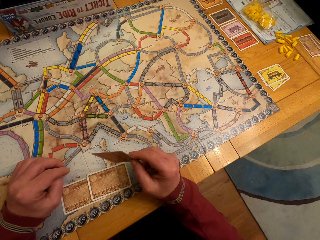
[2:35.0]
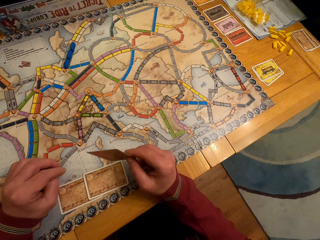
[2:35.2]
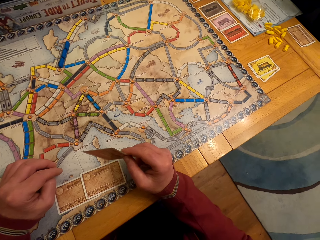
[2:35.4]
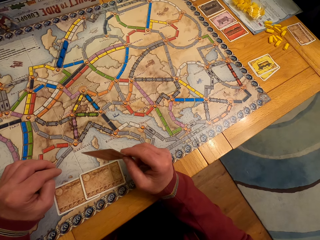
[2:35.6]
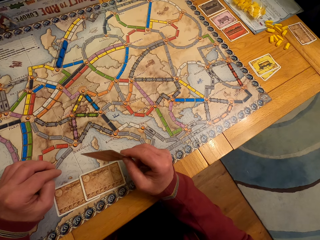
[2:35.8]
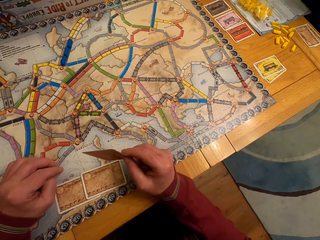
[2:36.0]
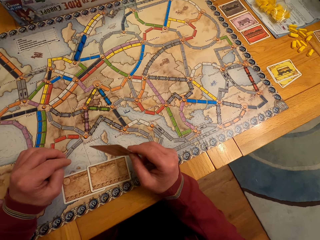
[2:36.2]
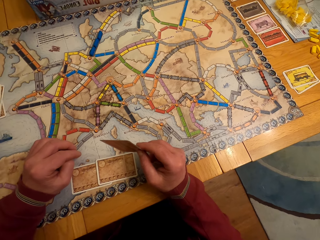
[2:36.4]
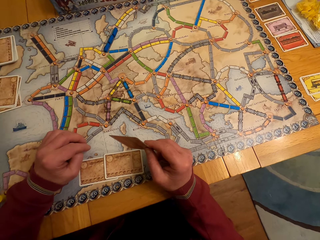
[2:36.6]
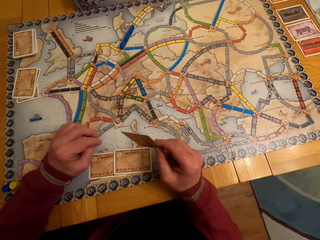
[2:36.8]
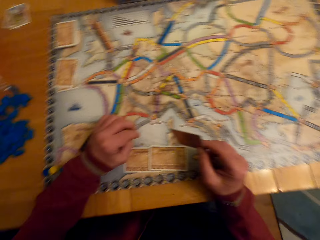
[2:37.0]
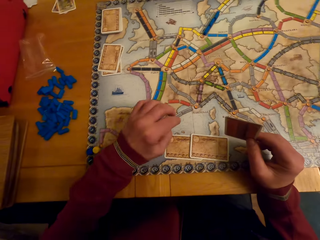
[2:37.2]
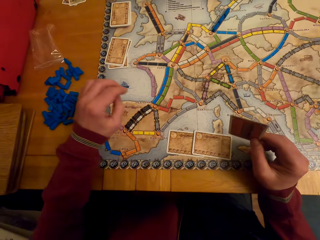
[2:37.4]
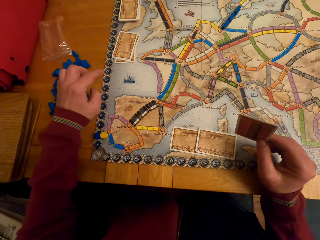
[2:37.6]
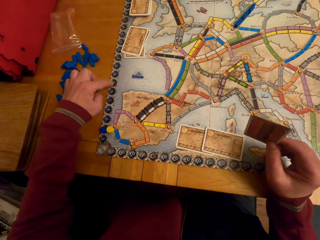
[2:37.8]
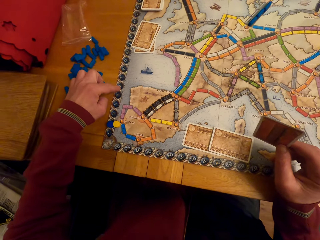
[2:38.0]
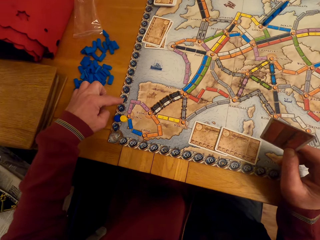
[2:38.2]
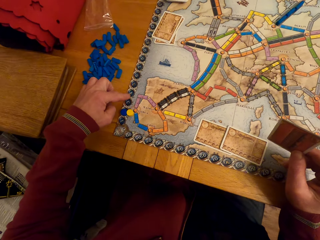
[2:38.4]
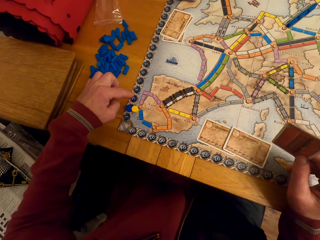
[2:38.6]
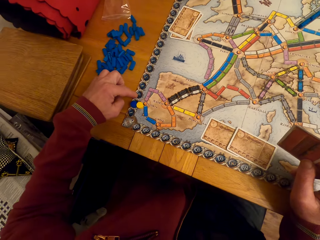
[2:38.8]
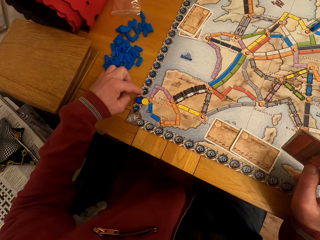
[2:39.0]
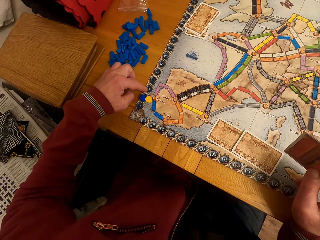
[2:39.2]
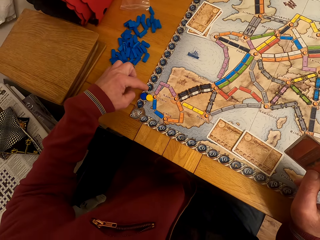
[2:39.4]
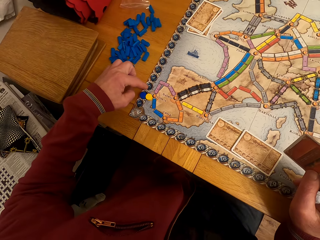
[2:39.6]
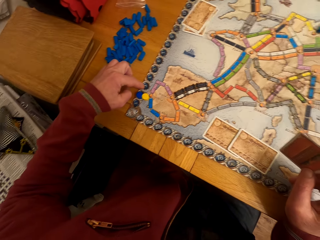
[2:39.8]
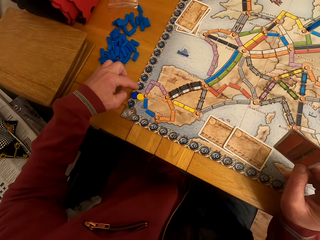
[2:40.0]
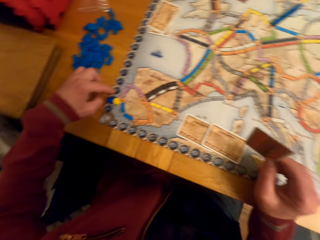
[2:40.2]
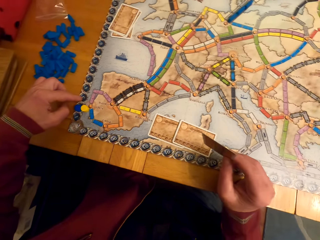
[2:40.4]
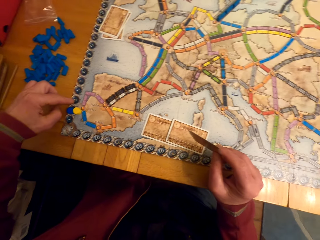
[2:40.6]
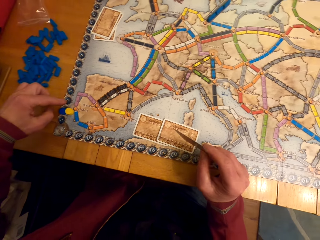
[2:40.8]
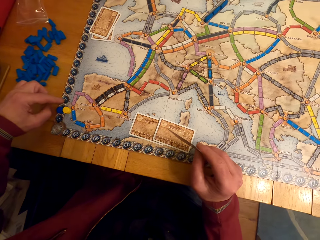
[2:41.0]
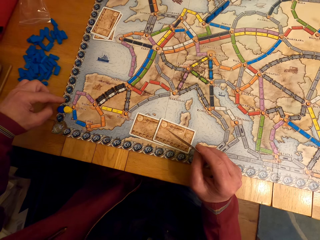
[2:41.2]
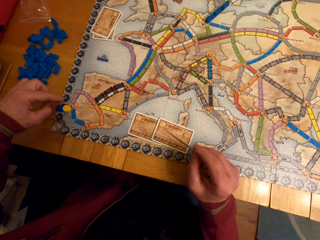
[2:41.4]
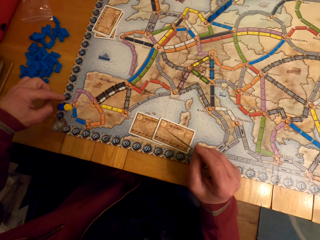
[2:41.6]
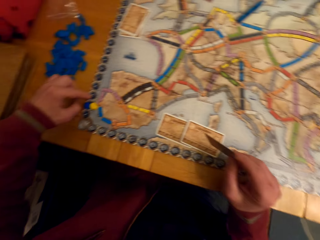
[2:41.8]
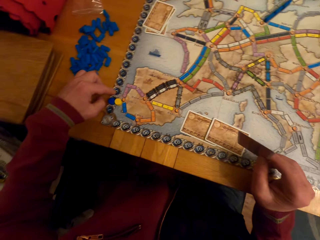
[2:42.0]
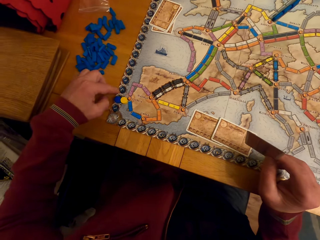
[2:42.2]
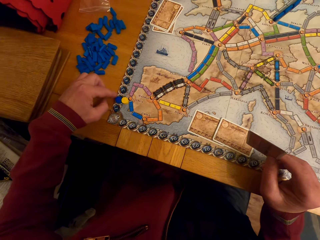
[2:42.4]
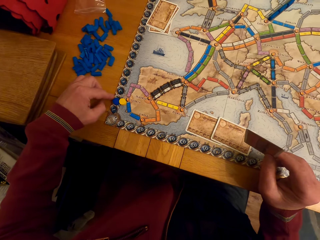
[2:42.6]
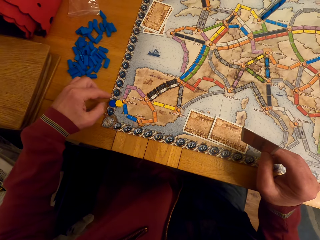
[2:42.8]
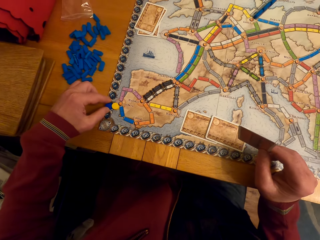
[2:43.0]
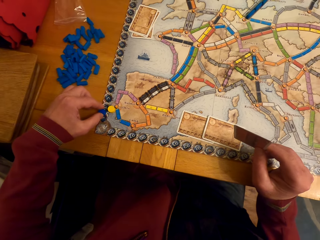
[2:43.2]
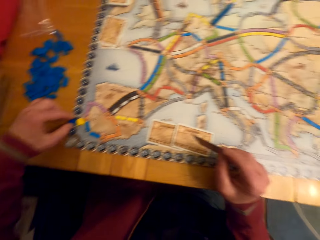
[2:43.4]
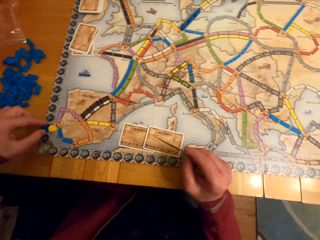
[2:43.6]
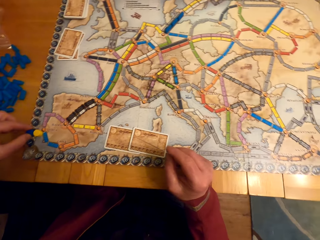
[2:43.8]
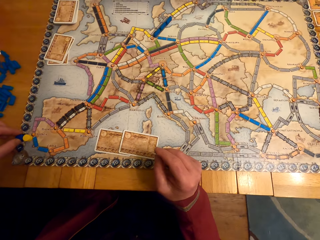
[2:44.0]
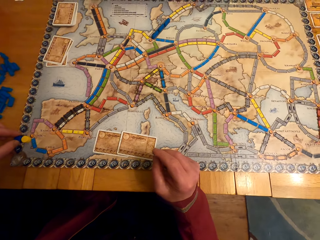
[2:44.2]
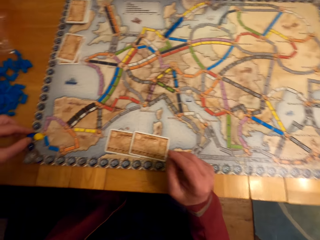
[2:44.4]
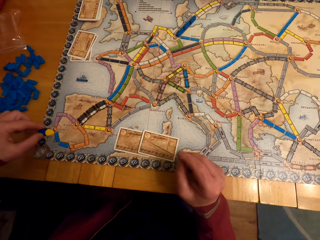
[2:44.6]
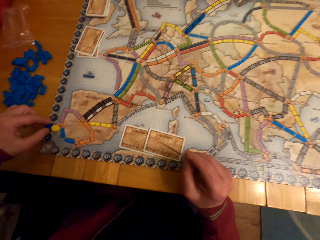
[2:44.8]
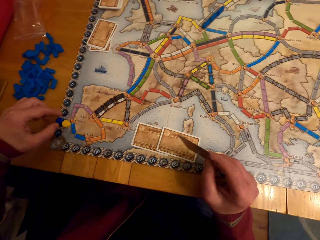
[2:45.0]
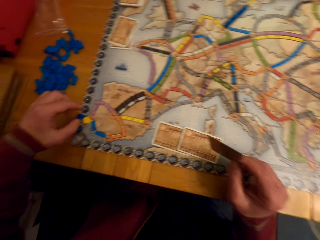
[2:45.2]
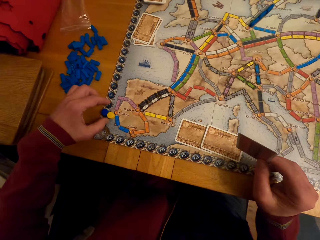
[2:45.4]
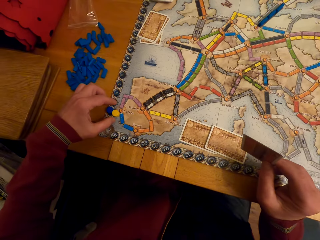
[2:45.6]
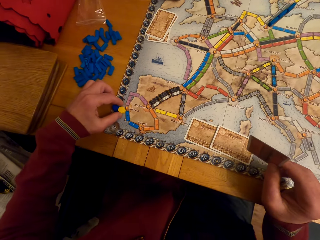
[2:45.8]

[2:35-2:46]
A man looks at the cards. The man touches the paper. The man looks at the paper.

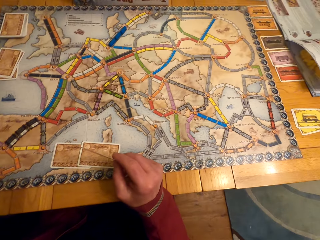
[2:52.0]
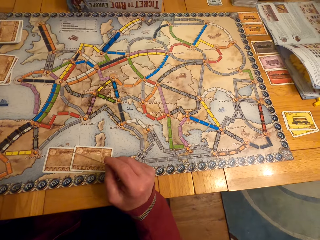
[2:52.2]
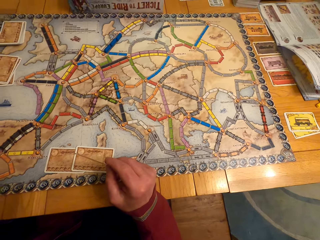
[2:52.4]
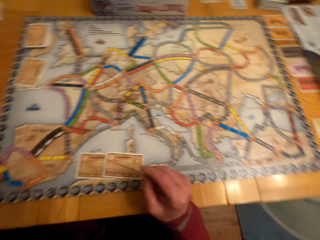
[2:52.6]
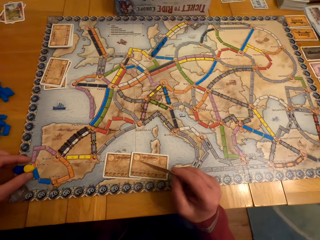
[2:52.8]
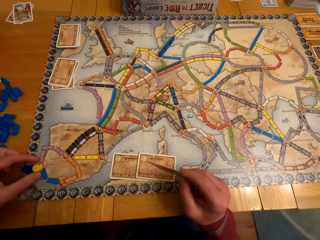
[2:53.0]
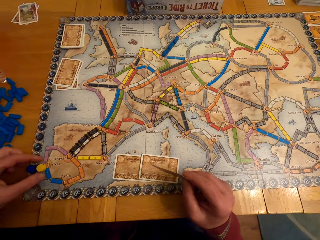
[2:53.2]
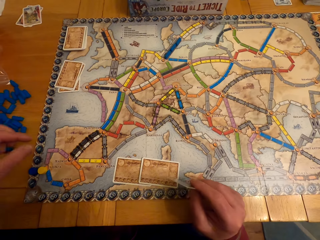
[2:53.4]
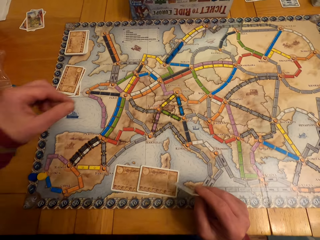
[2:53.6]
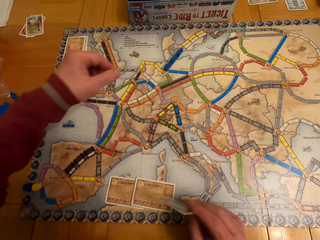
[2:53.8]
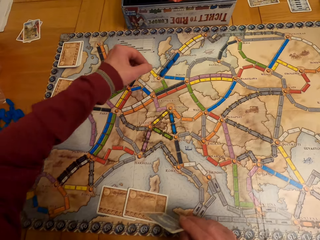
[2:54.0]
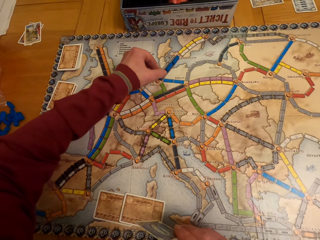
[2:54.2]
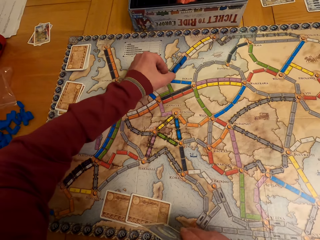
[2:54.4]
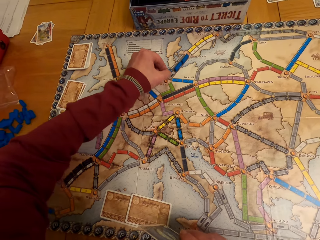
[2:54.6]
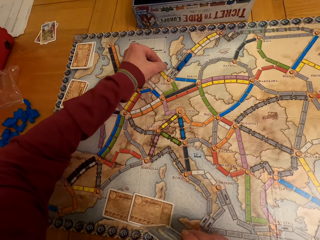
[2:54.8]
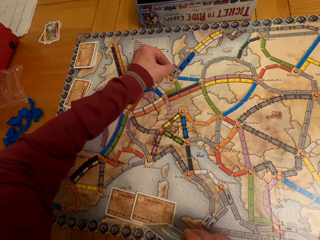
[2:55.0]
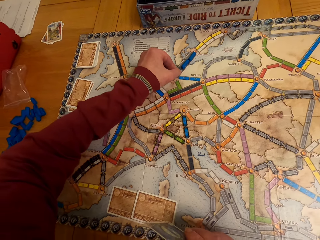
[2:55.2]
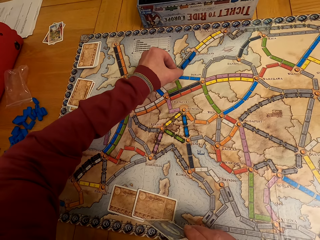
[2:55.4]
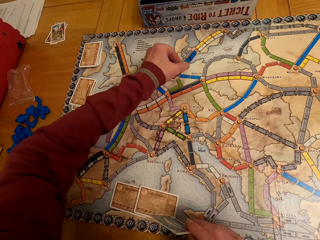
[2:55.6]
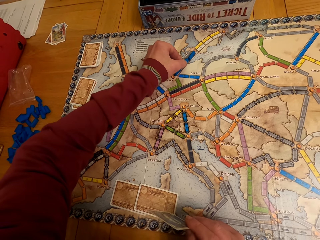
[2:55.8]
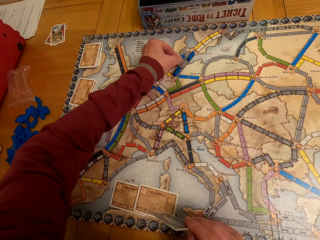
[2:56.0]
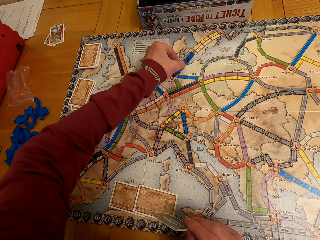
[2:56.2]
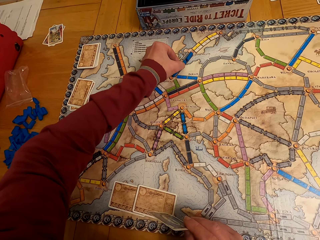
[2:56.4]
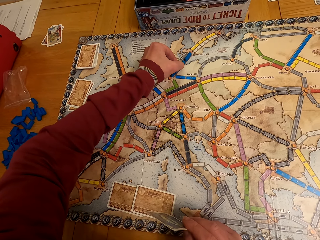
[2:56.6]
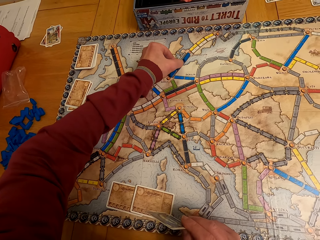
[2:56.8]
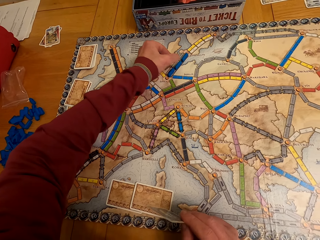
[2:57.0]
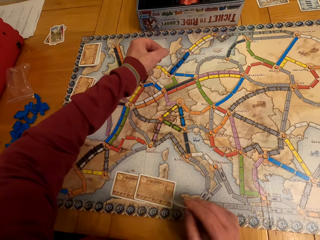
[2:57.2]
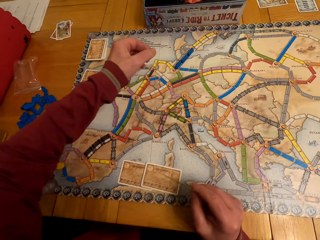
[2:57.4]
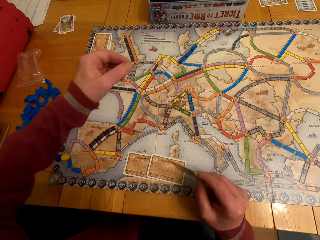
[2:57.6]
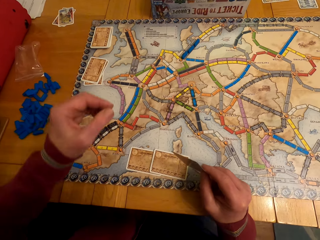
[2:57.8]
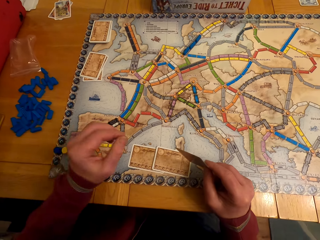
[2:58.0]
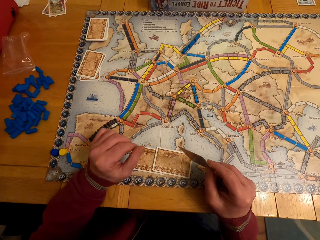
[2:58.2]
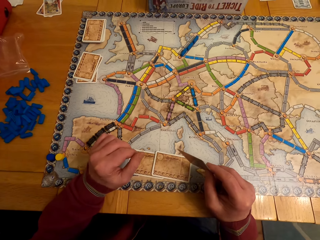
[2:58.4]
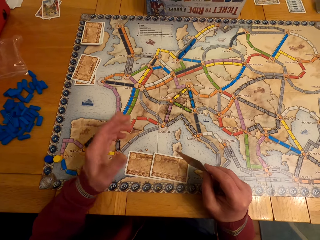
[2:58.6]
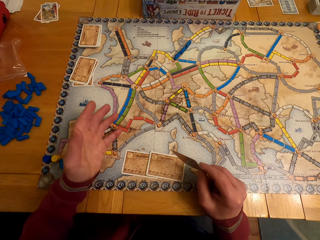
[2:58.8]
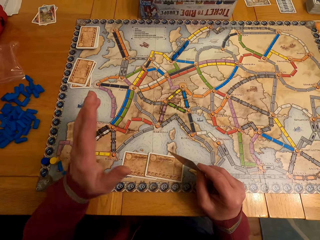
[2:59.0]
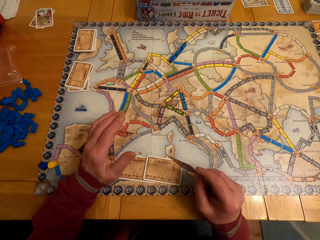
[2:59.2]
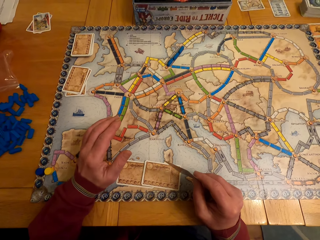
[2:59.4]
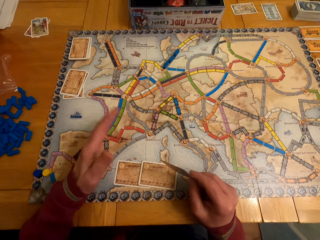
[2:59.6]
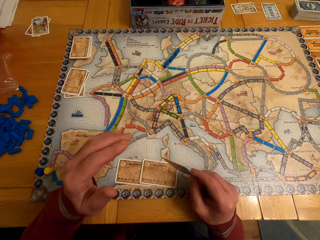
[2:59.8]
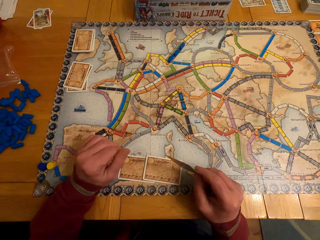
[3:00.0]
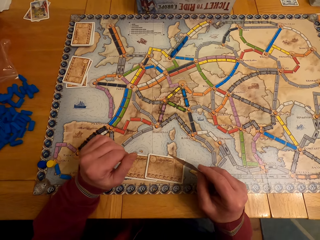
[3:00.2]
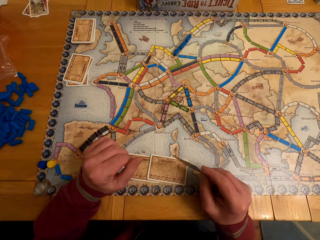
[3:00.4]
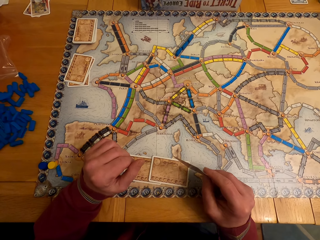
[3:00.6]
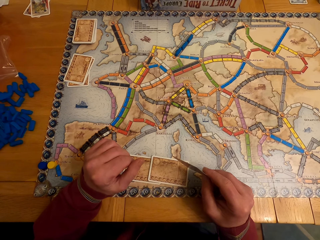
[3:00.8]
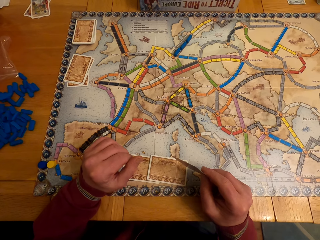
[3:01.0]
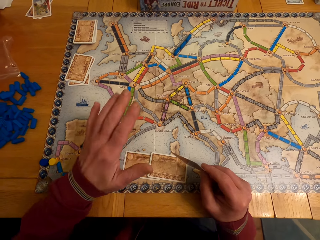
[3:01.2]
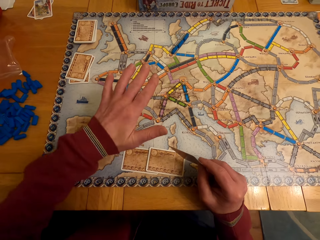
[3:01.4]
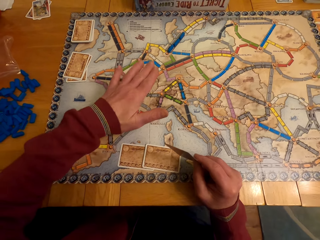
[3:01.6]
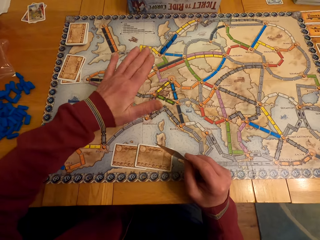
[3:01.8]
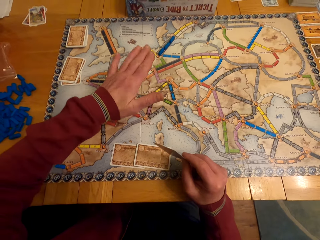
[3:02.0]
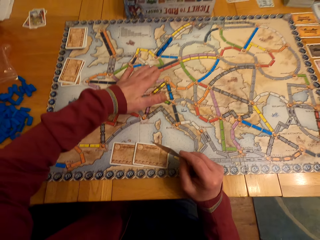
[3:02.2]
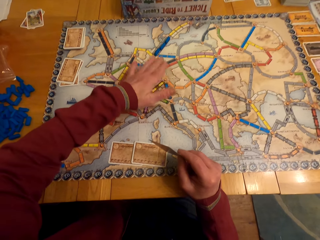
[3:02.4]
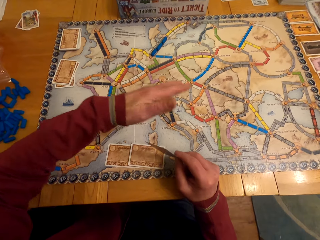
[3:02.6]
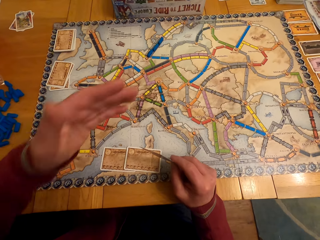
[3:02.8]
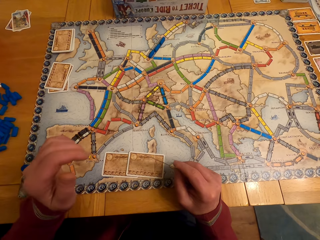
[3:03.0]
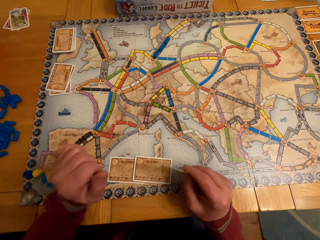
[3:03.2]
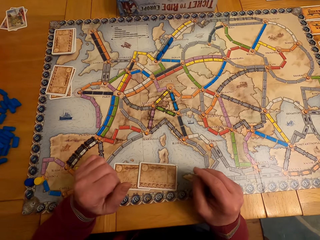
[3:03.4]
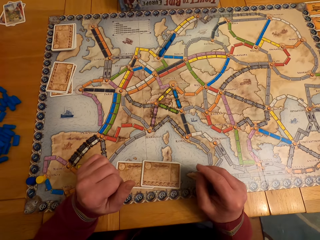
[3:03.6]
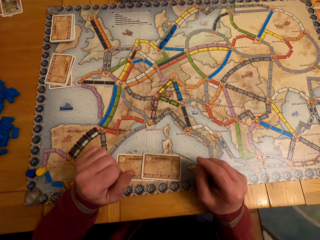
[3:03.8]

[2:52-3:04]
A man moves the model piece. The man moves the hand. The camera wearer moves the board game chips on the table. The man moves the hand again. The camera wearer talks with a lady.
